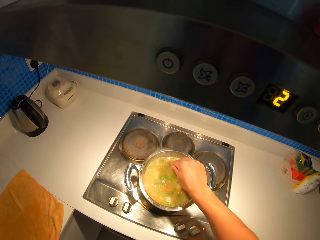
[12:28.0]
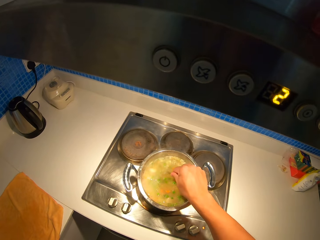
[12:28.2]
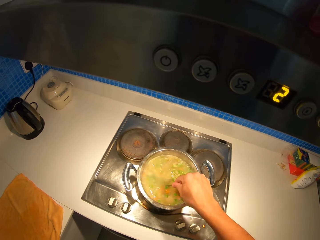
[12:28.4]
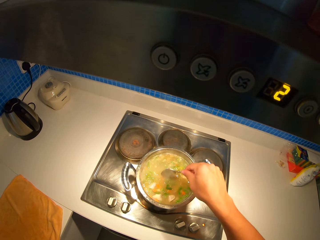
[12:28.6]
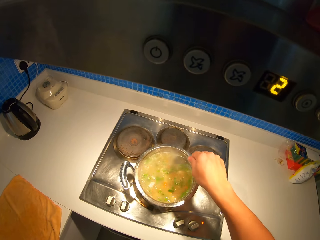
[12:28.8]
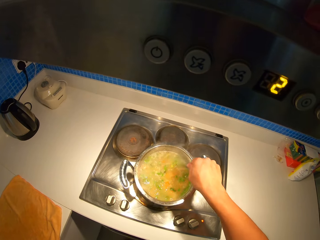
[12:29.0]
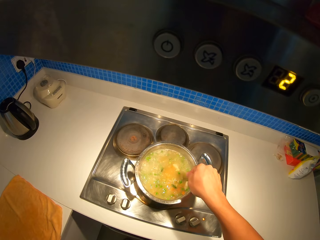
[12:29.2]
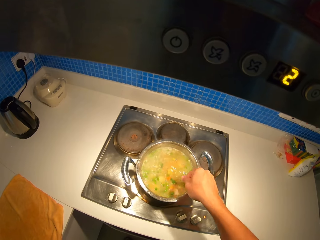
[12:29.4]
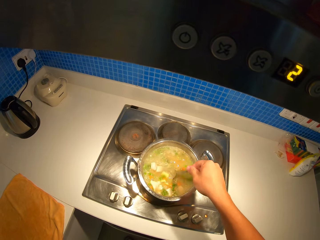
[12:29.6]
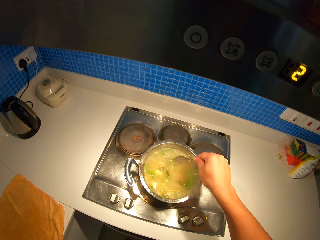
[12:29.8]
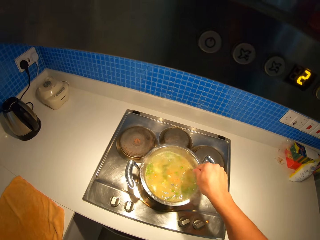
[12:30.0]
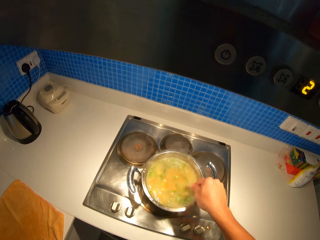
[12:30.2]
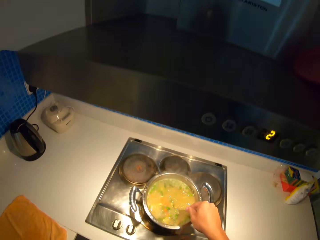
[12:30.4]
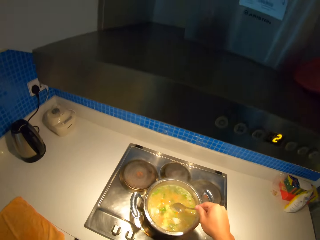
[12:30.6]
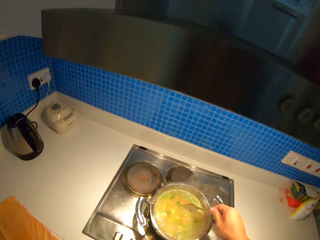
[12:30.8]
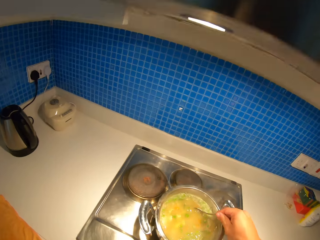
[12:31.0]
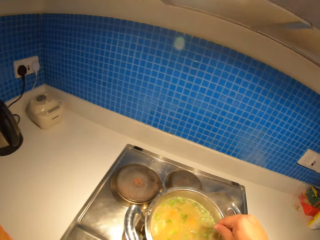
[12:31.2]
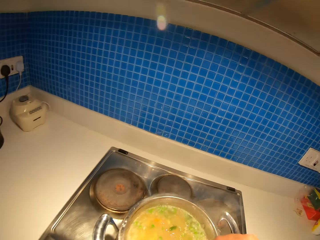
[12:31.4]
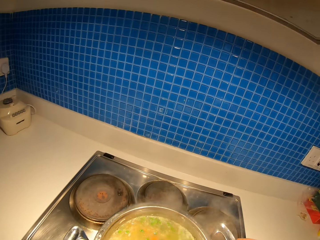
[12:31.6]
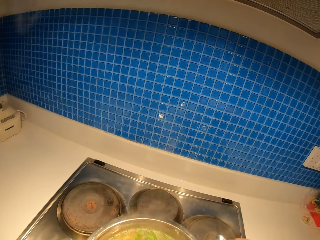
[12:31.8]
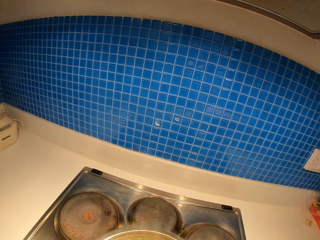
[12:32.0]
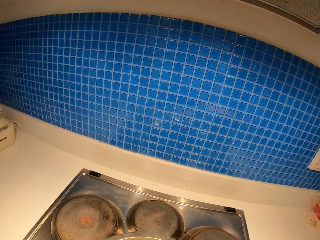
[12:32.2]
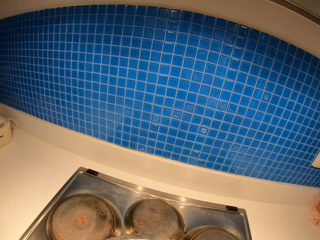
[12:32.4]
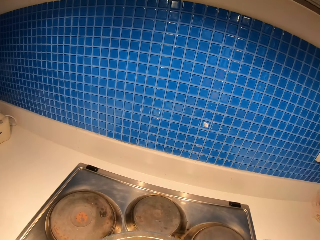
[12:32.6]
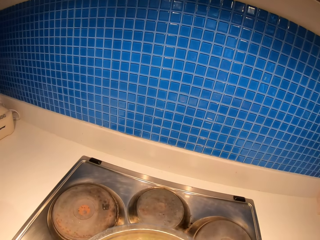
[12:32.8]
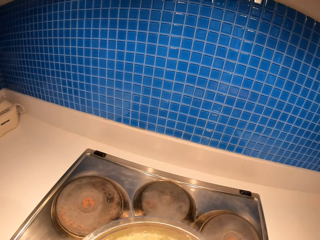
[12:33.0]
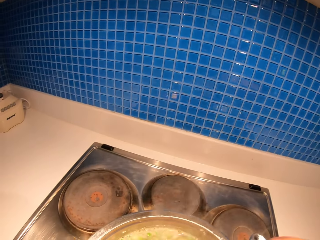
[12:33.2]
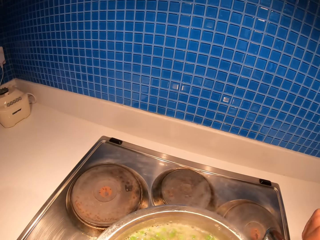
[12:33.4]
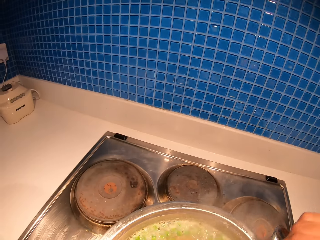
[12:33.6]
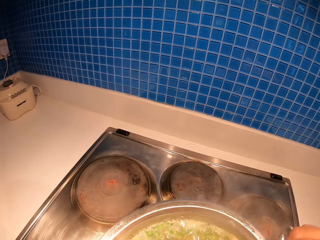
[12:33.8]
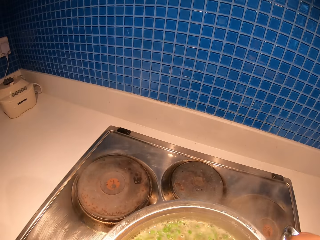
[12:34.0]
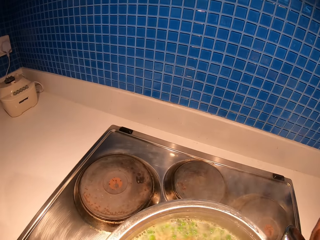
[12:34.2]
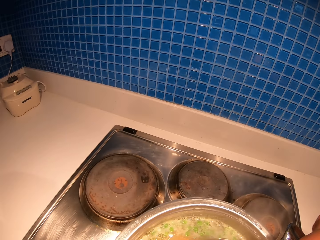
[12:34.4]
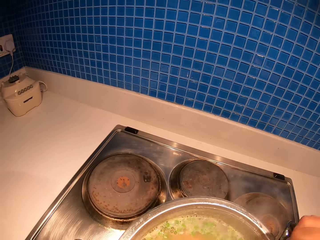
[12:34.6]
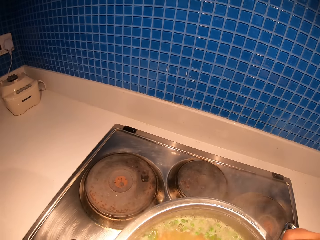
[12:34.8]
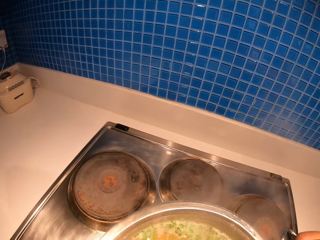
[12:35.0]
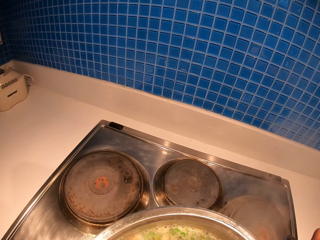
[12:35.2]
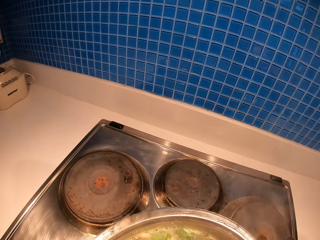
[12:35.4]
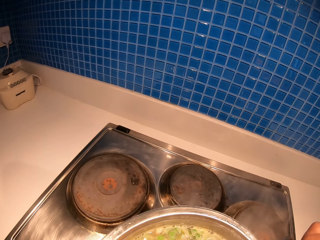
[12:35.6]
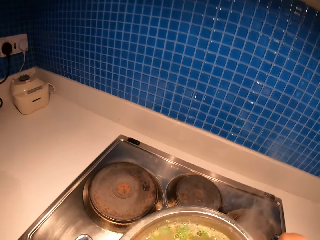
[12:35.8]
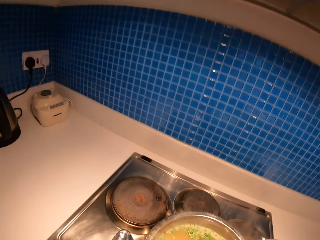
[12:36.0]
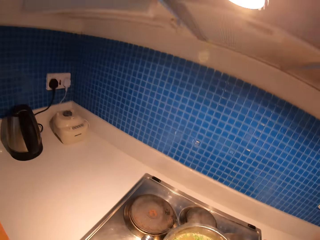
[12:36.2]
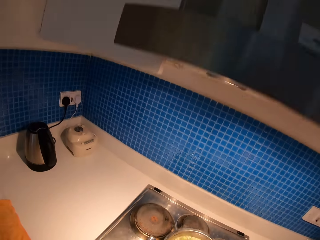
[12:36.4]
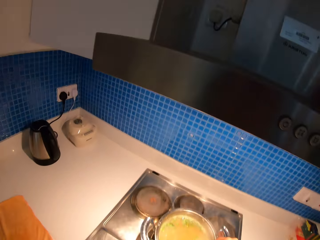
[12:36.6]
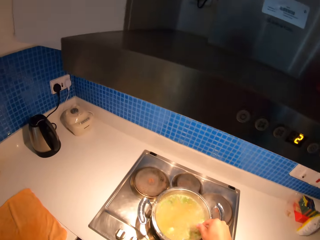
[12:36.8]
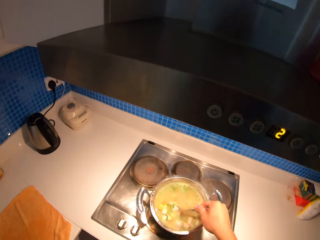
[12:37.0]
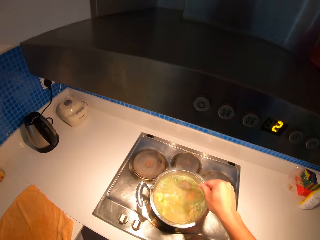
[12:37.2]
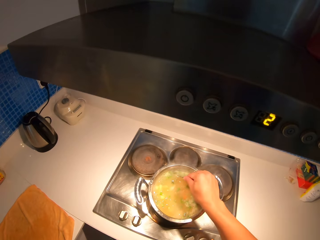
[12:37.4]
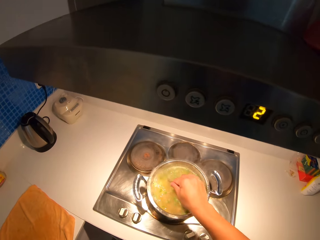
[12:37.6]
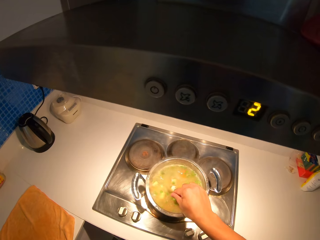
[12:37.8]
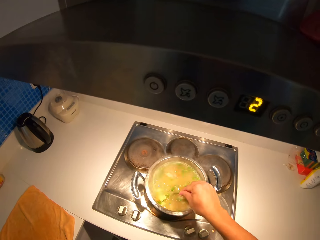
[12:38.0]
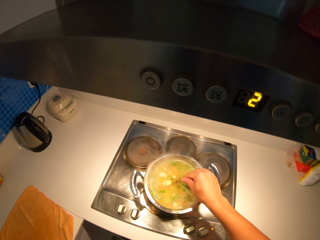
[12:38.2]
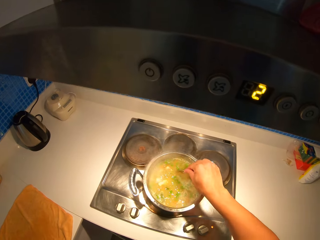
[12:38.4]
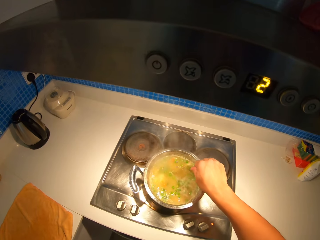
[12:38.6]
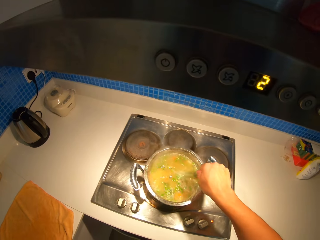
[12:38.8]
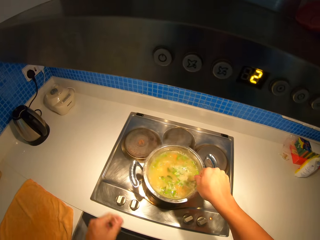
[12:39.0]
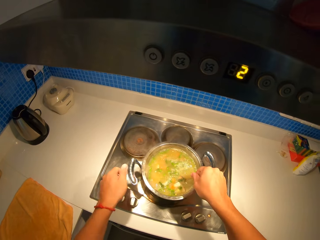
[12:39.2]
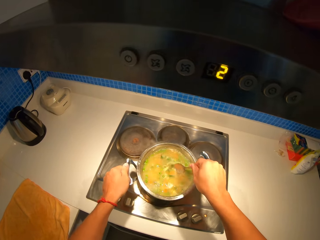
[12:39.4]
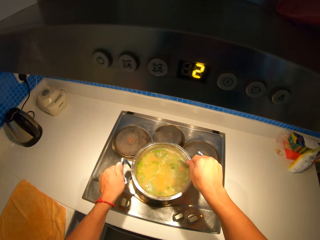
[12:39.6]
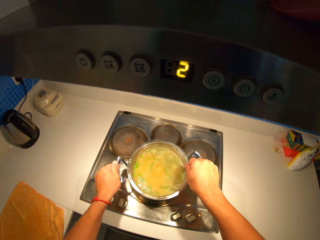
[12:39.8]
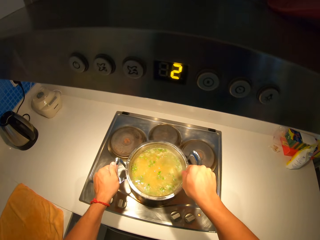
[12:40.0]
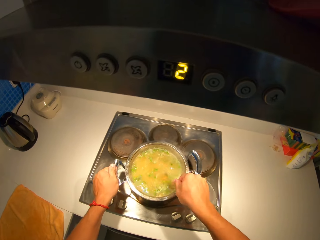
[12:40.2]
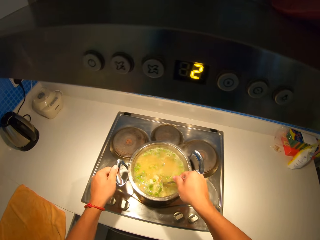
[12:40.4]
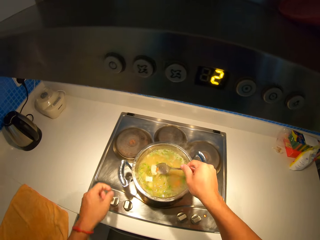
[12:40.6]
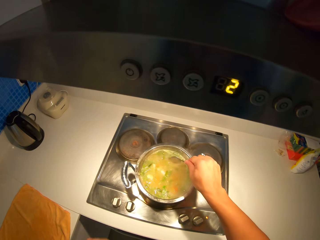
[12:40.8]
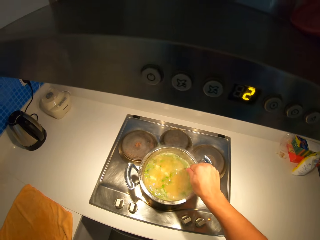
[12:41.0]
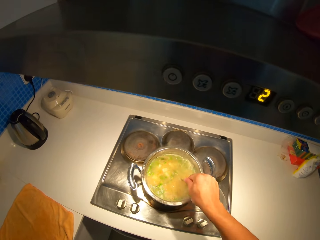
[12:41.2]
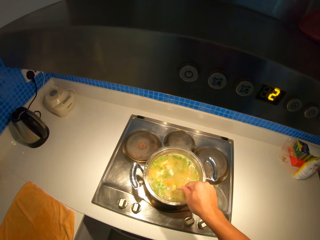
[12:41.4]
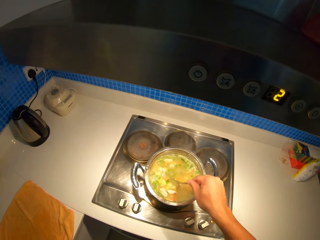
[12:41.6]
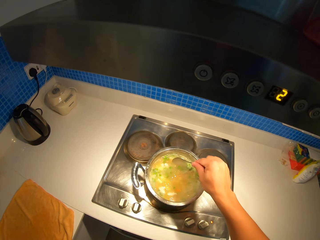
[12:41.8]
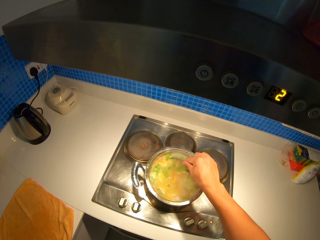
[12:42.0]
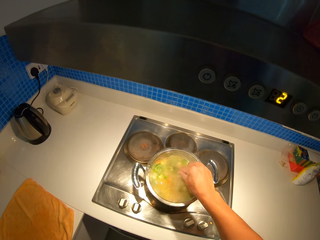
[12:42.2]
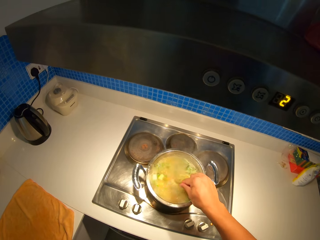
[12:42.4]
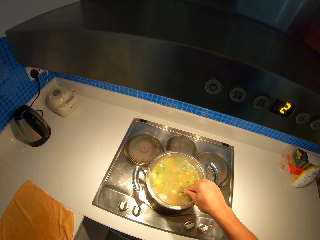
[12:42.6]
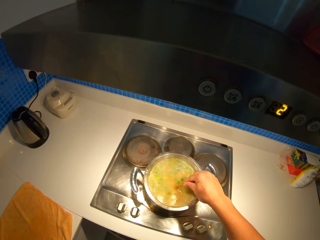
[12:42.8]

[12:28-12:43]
The camera wearer smells the stew in the pot. They mix the soup with the spoon.

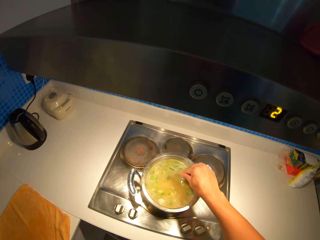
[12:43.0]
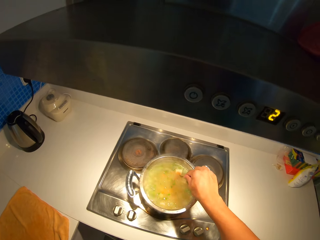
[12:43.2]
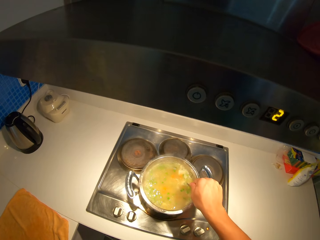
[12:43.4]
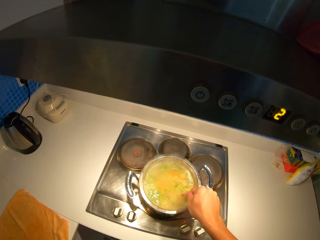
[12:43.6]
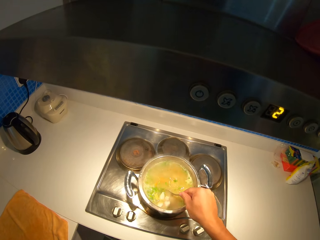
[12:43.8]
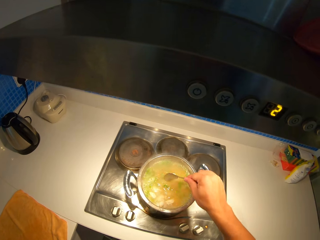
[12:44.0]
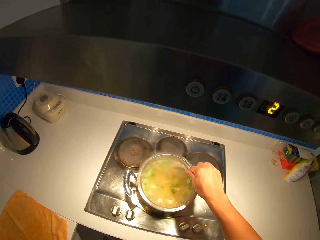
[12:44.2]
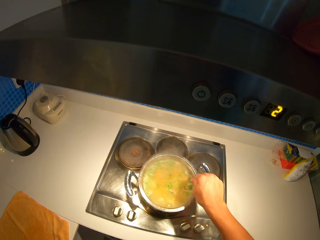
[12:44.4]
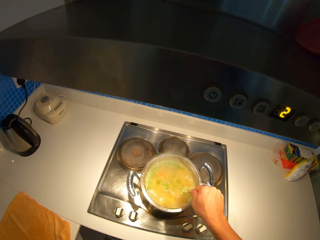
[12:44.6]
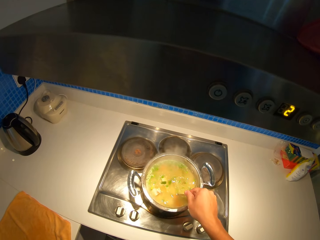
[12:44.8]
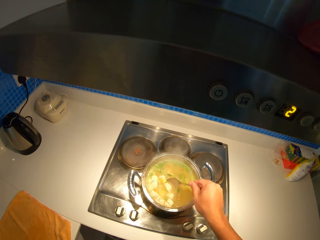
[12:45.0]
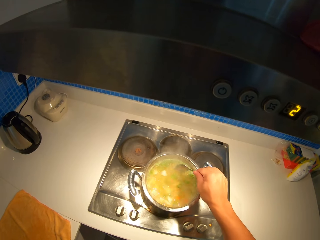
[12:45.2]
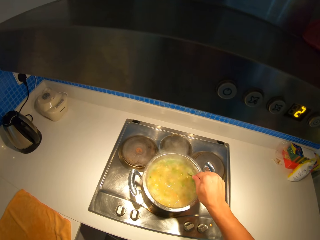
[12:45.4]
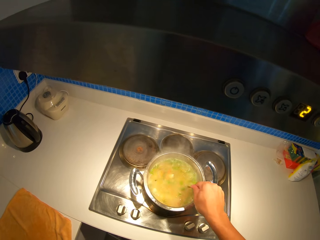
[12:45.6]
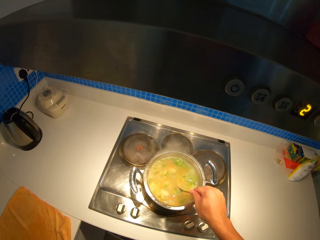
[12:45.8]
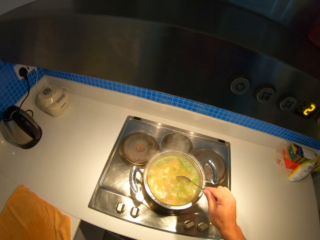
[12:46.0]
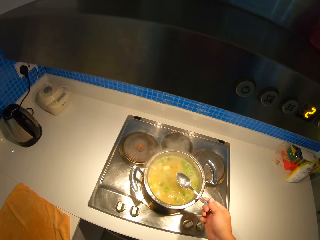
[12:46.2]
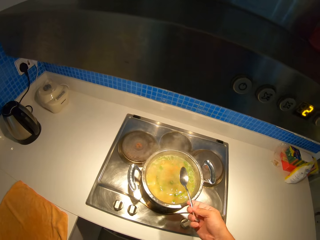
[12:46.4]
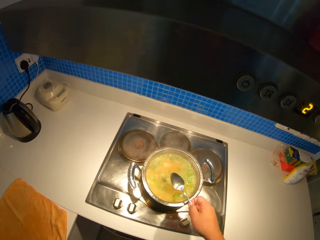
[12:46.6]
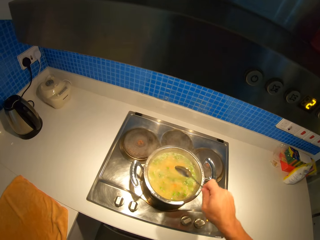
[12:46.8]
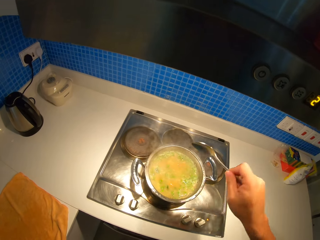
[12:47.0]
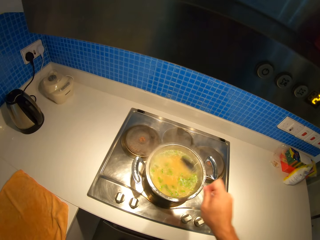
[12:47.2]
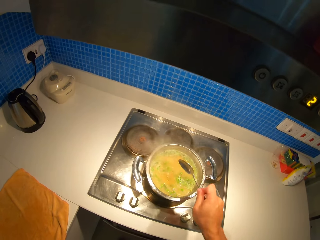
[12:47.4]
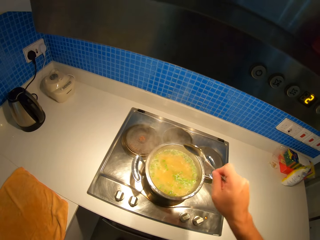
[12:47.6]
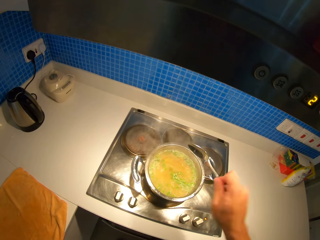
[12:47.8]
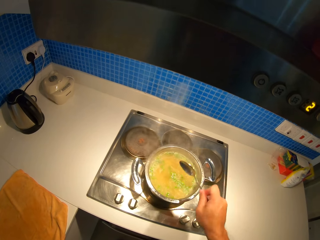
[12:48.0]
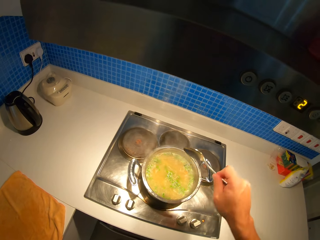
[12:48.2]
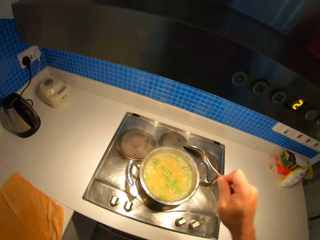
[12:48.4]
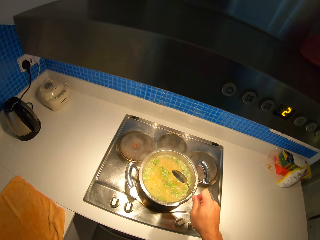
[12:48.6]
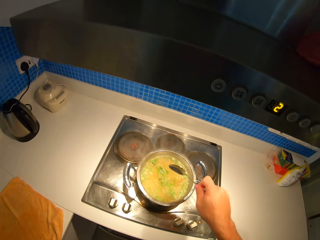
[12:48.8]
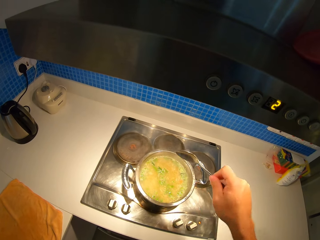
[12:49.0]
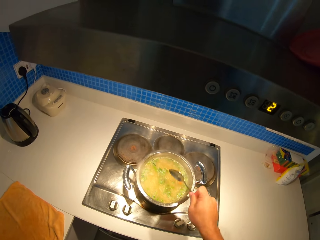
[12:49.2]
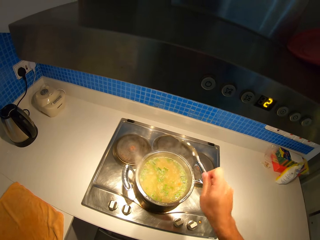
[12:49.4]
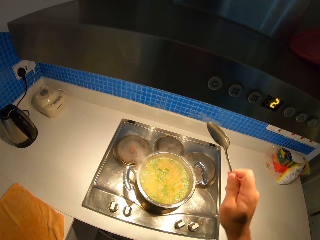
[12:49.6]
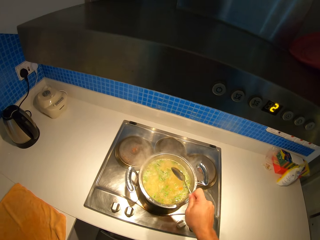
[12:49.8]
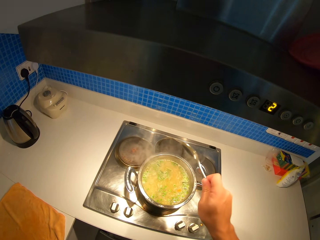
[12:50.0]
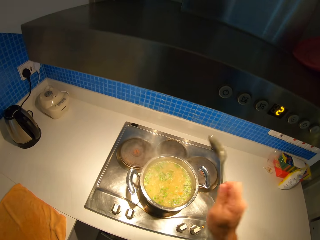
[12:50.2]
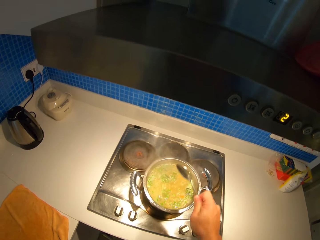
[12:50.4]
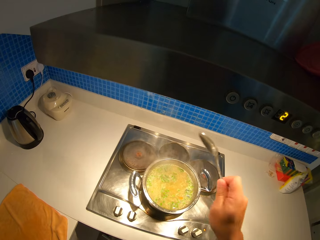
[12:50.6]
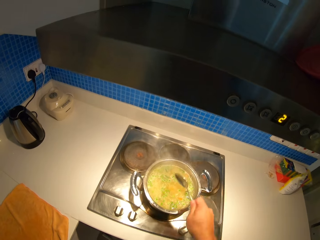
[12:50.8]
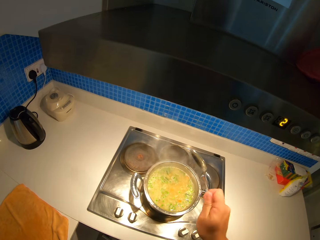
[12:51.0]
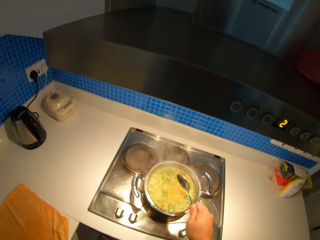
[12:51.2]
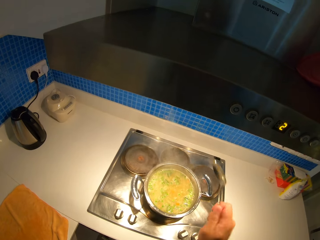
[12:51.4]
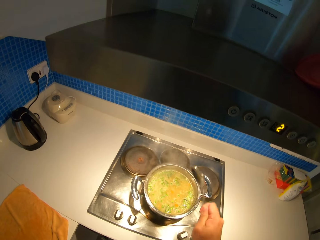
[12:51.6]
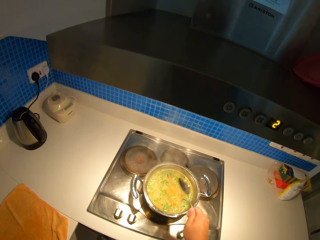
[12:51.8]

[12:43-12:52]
The camera wearer stops stirring the stew. They mix the soup with a spoon. They shake the stirring spoon over the stew pot.
